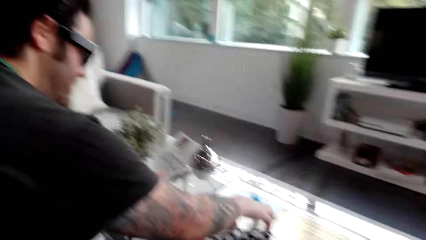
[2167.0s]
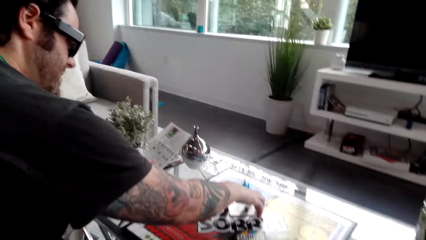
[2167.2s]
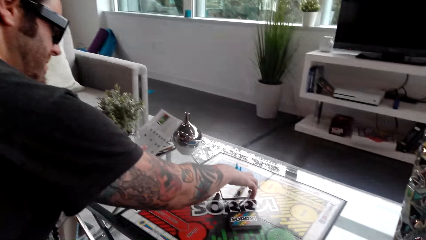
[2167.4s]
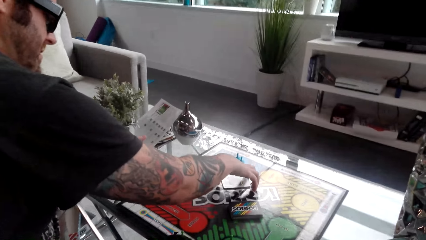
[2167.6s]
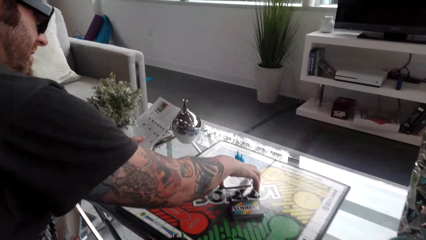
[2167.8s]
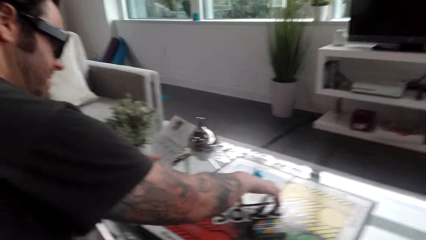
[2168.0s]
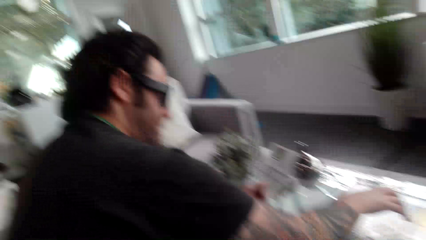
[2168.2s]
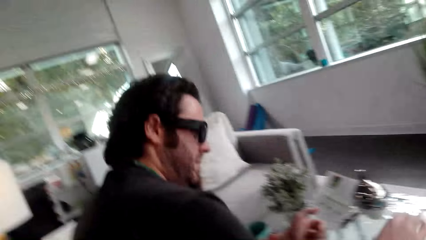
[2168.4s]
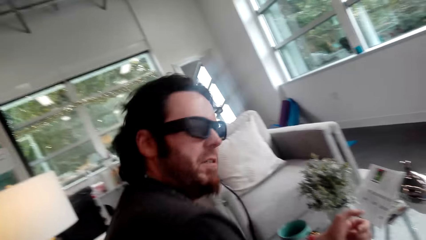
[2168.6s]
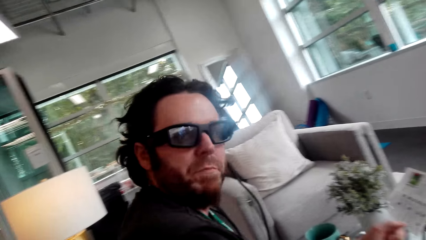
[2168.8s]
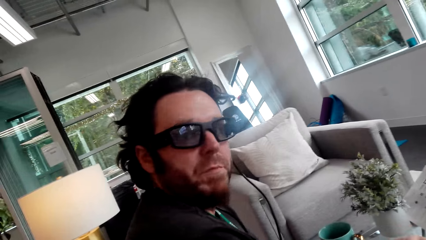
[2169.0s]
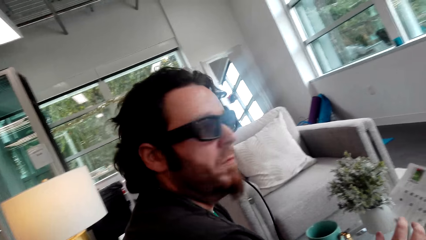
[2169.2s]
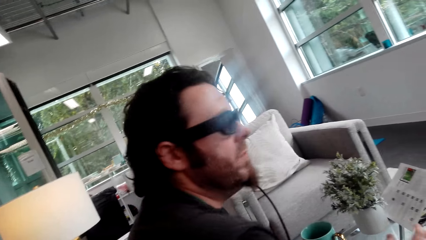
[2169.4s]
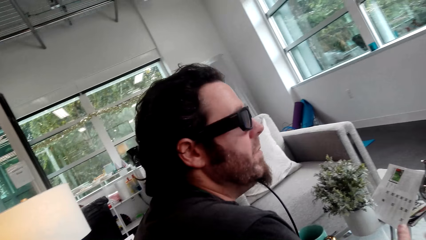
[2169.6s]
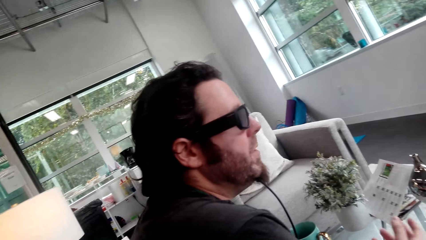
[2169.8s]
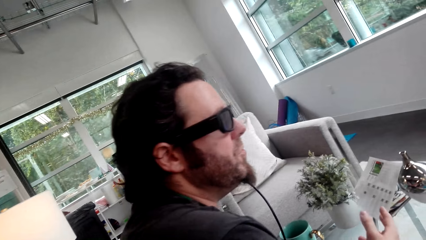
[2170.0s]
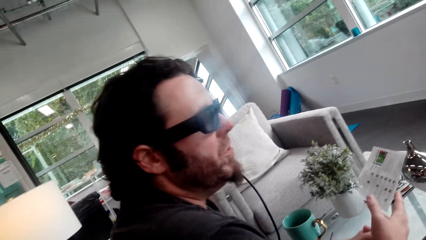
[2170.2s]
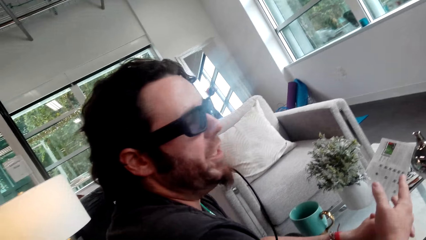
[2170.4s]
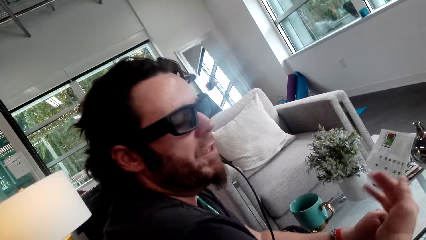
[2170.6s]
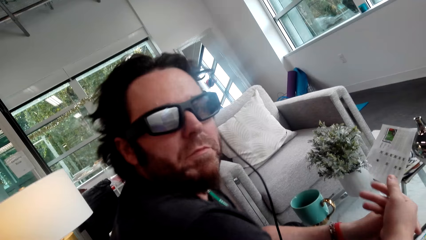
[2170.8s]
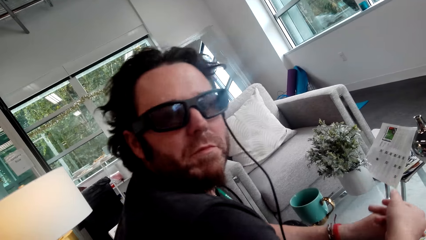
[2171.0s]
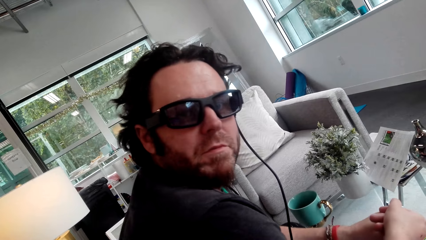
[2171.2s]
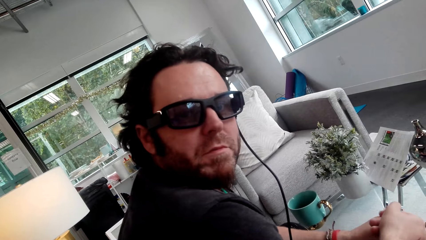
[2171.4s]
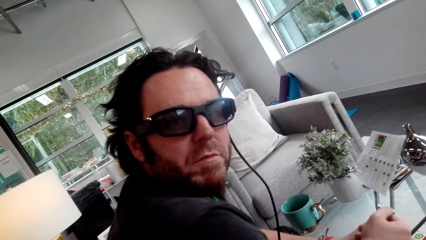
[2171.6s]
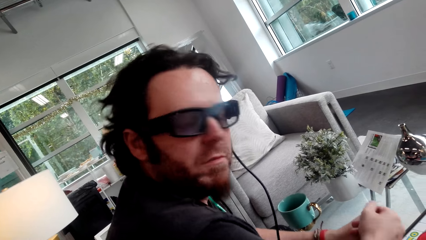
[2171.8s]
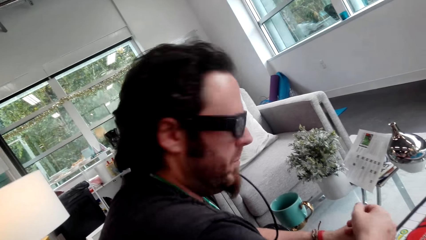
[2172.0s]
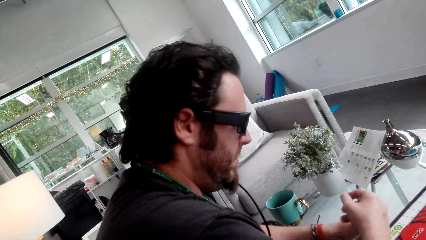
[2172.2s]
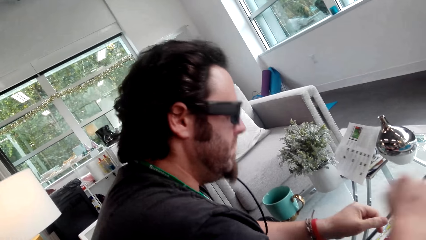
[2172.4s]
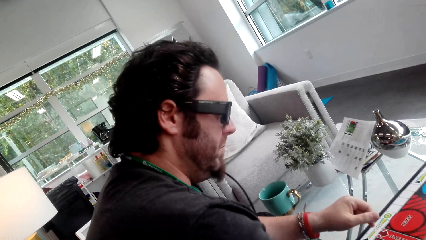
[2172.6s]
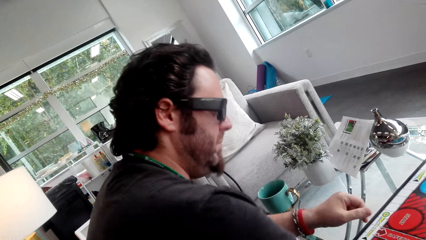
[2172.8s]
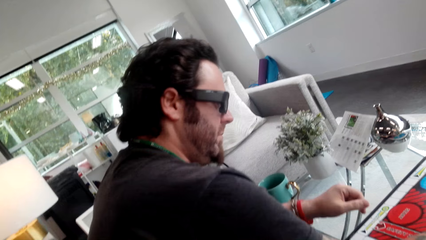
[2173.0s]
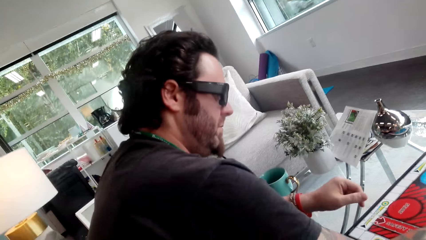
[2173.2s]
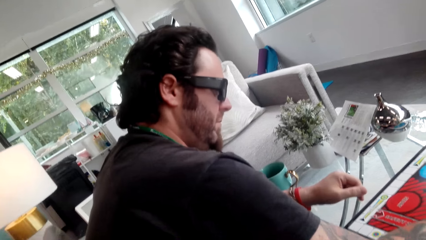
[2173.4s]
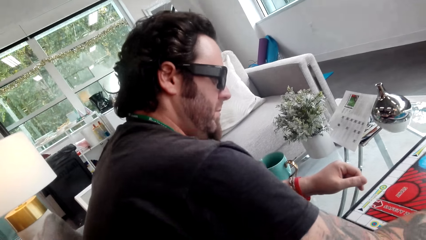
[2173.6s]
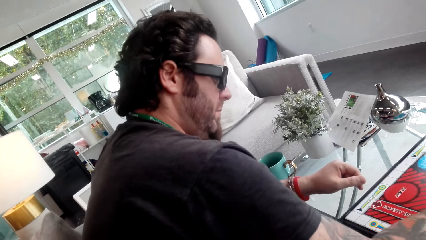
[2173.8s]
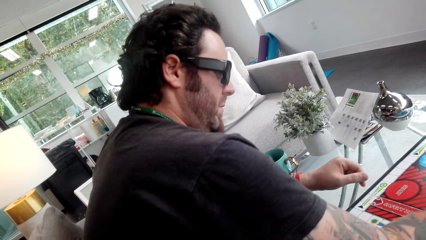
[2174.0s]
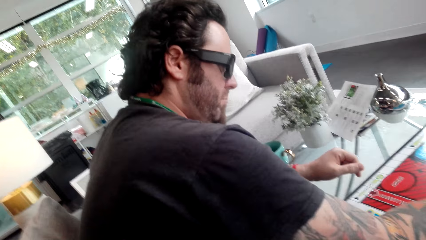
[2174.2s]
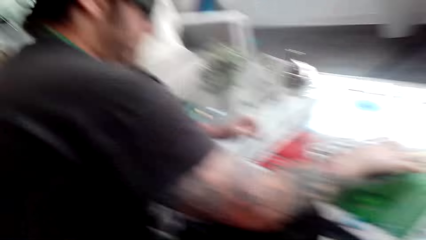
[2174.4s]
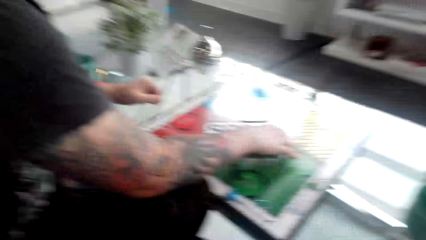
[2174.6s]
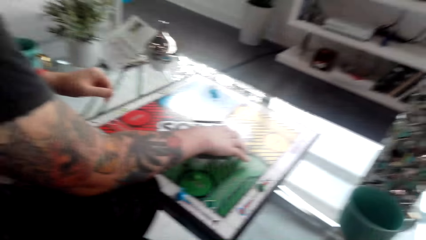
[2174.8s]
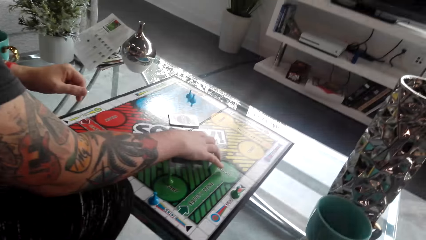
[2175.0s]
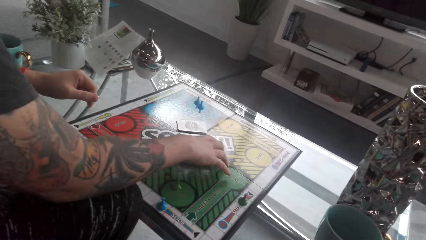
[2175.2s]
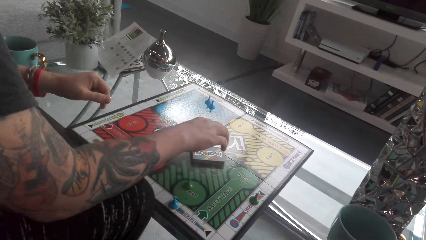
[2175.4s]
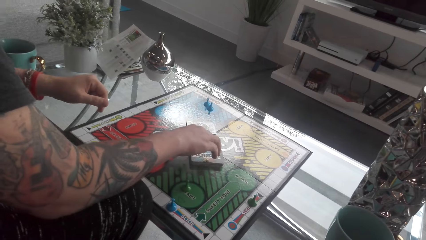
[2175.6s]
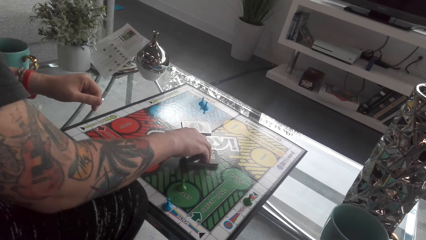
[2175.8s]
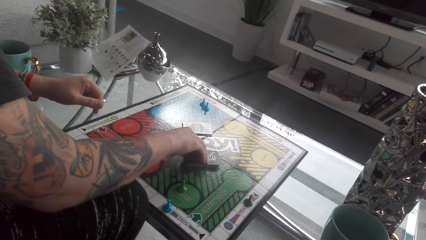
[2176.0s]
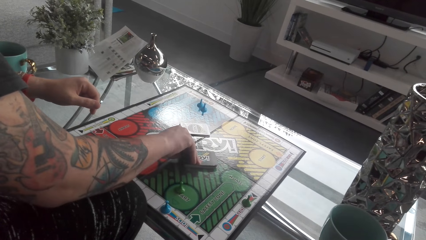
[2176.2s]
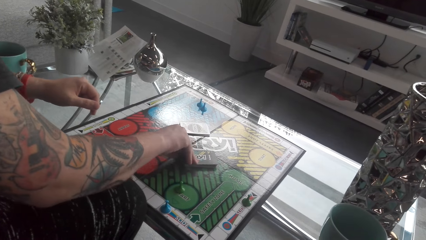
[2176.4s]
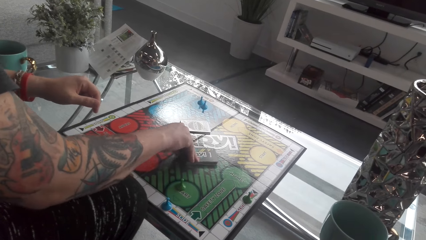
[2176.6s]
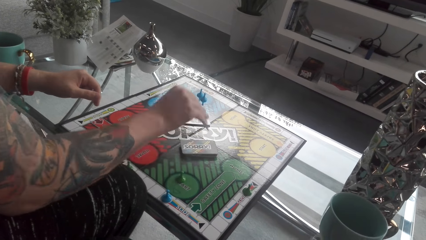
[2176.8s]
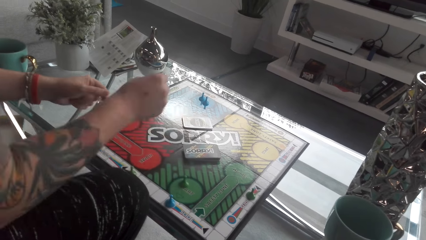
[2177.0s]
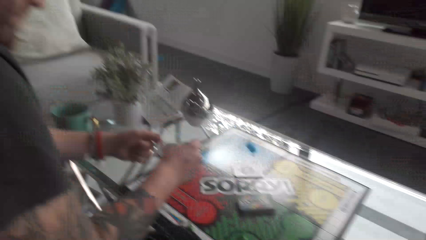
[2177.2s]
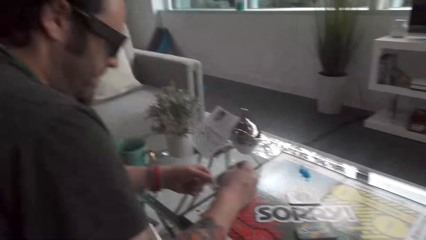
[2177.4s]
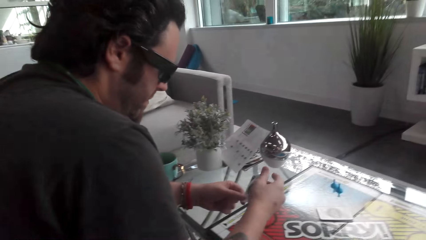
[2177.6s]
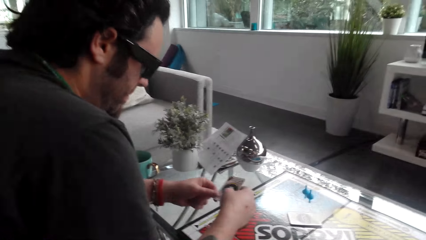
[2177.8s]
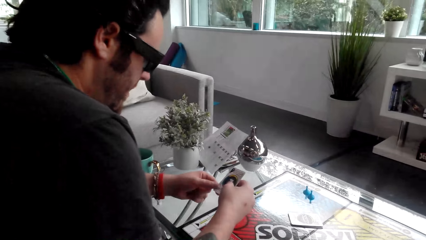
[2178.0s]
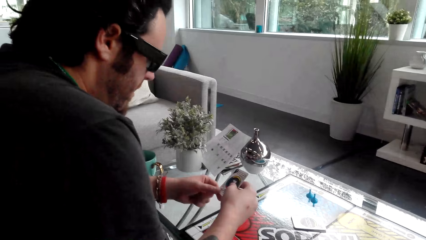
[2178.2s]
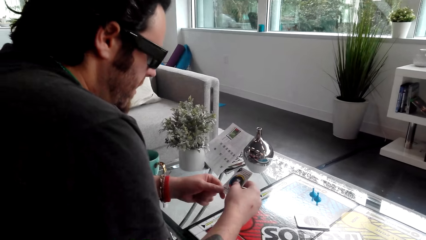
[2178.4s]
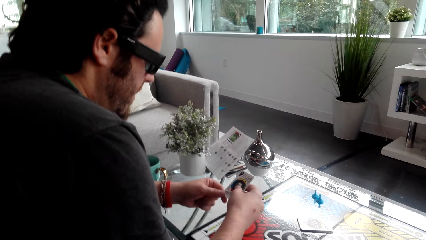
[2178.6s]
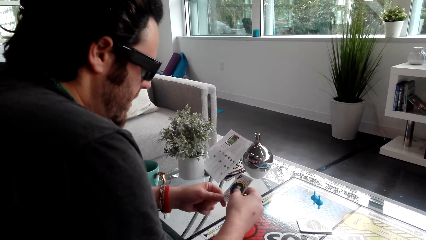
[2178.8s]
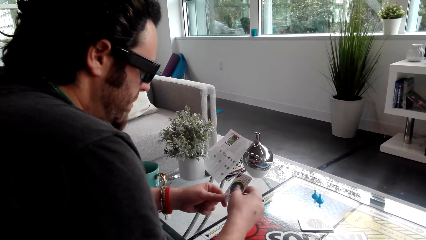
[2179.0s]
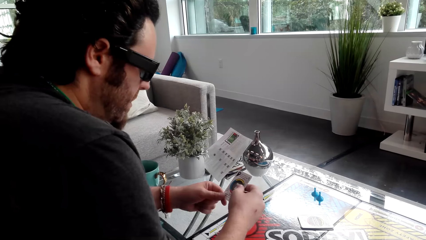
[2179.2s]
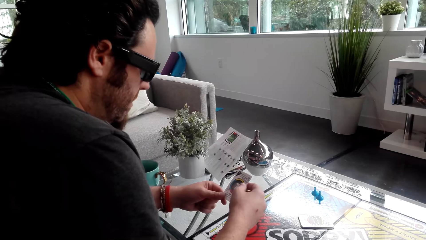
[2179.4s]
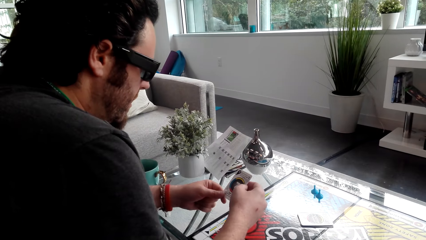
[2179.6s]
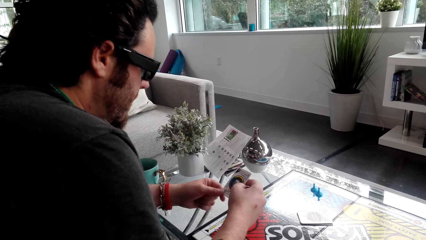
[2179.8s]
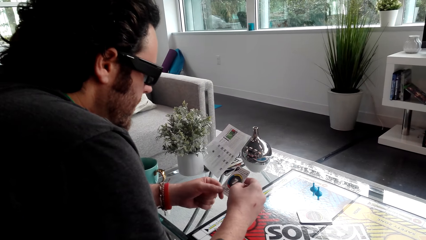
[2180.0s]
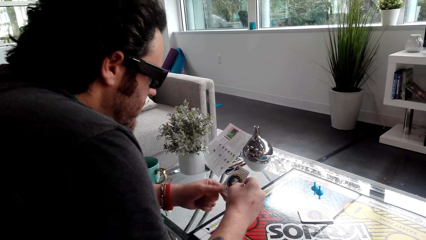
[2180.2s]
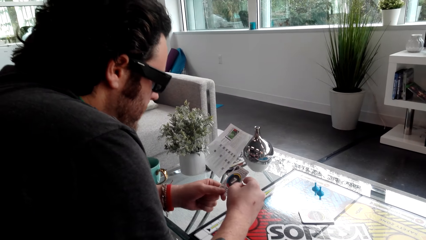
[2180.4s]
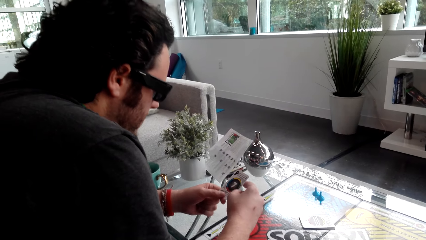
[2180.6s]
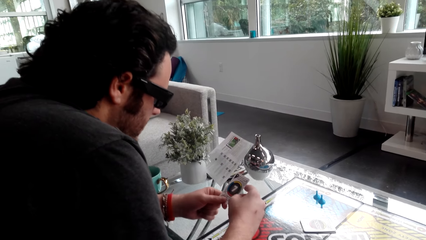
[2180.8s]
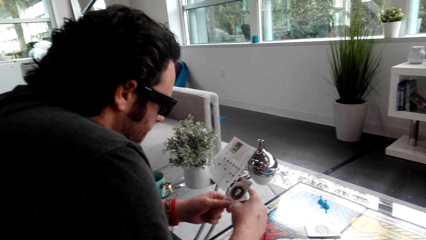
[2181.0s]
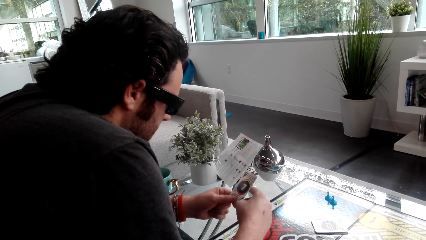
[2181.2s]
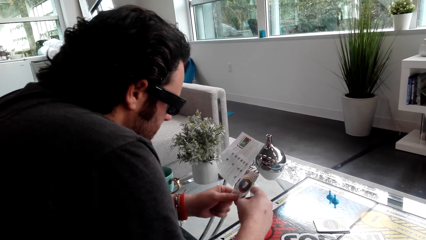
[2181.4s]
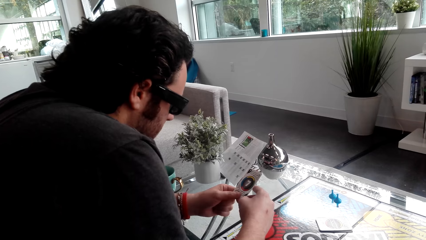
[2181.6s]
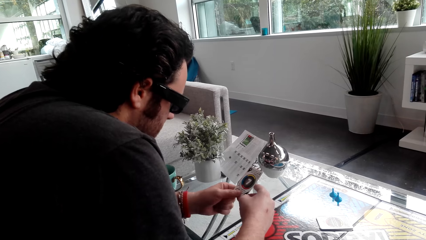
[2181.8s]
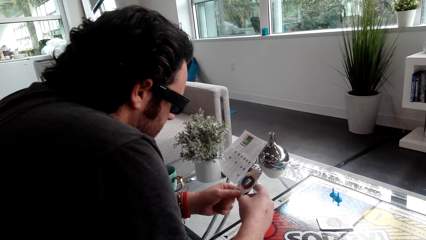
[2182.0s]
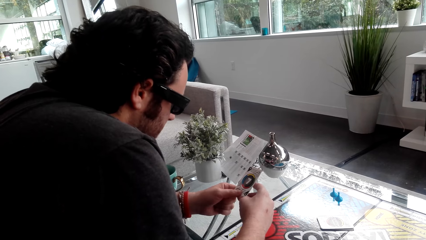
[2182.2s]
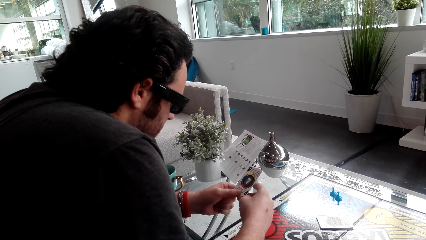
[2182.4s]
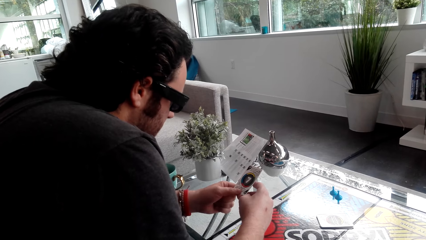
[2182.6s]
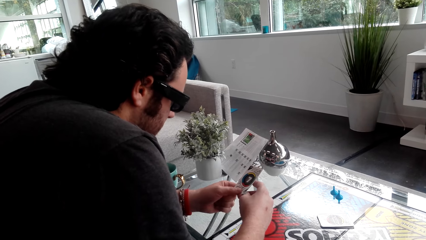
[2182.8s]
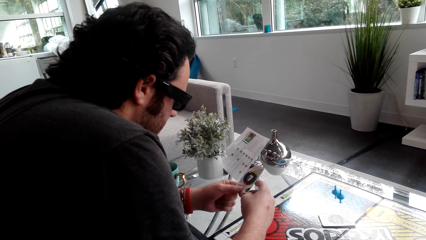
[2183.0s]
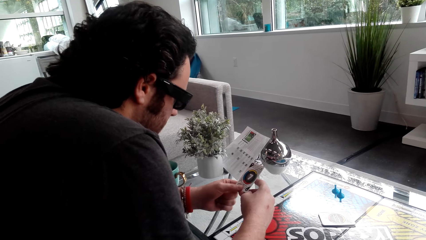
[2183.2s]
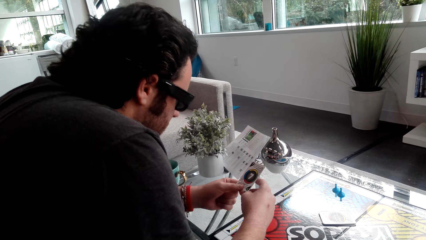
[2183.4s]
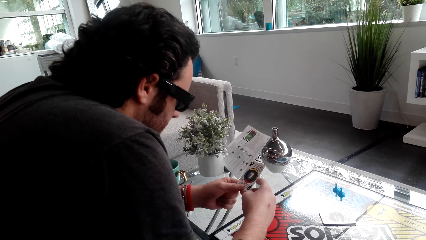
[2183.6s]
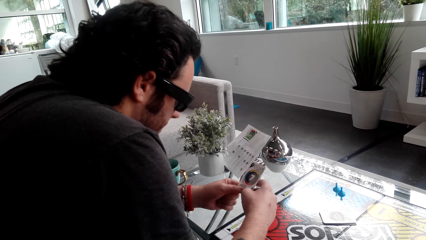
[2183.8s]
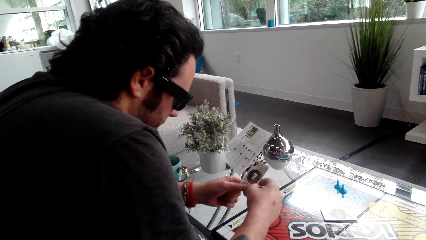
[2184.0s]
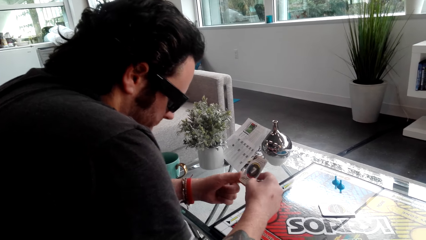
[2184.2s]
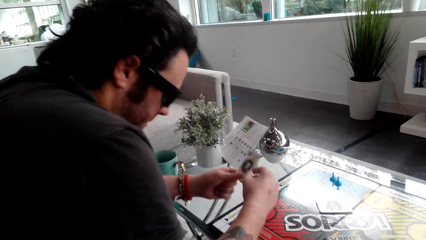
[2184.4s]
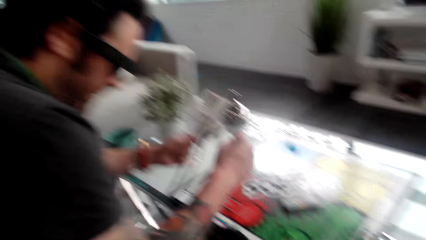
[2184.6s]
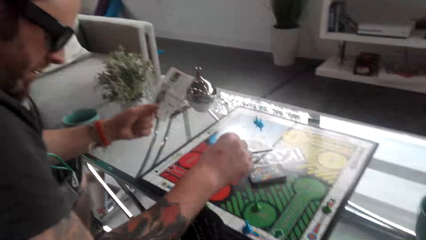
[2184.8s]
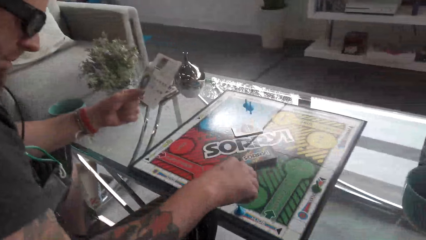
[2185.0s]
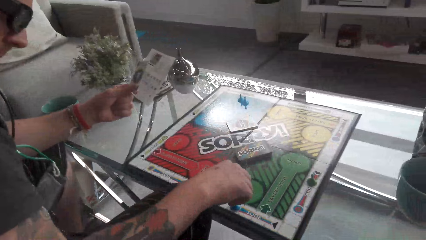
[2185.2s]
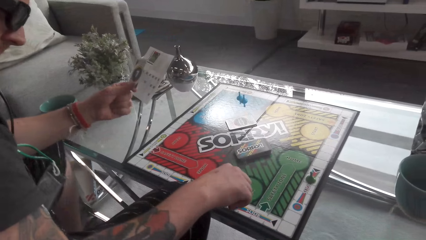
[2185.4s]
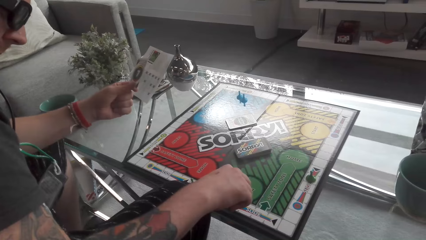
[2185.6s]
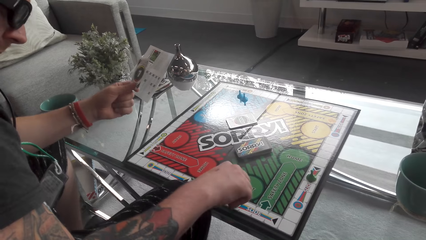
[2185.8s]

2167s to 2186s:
The camera wearer converses with the man. The man converses with the camera wearer. The camera wearer converses with the man. The man nods his head, plays the card game, picks up the card, and looks at the card. The man converses with the camera wearer.
